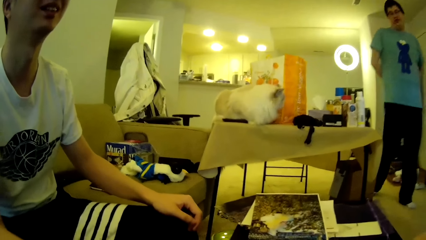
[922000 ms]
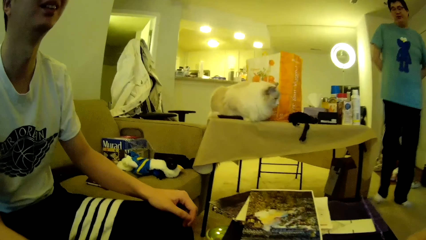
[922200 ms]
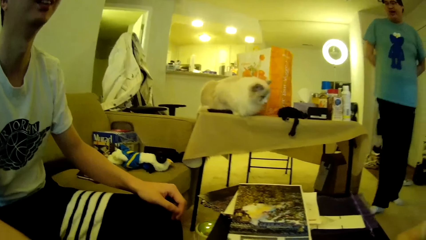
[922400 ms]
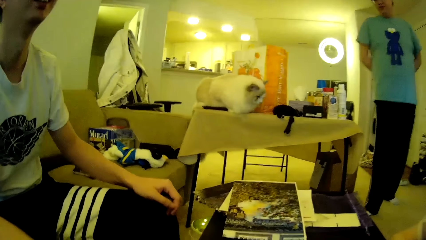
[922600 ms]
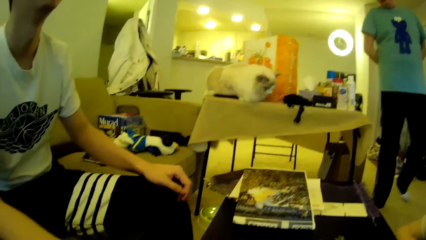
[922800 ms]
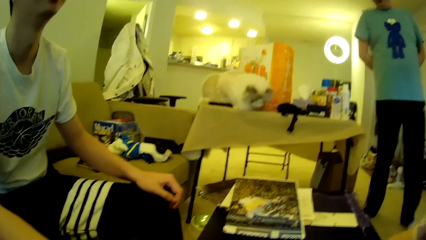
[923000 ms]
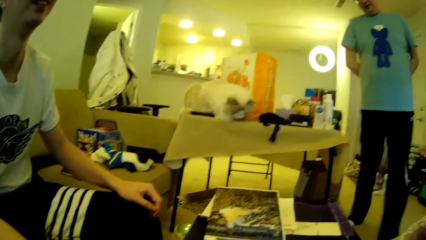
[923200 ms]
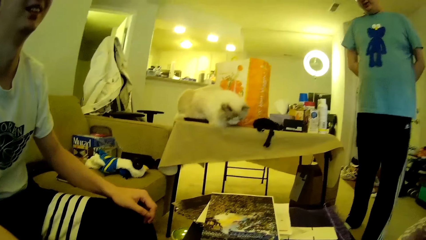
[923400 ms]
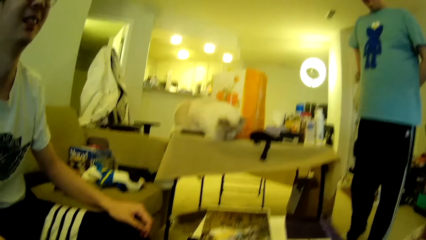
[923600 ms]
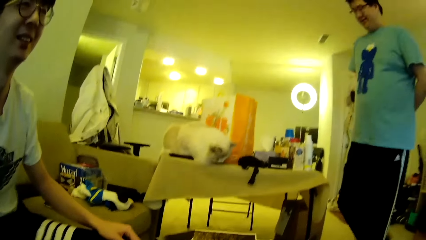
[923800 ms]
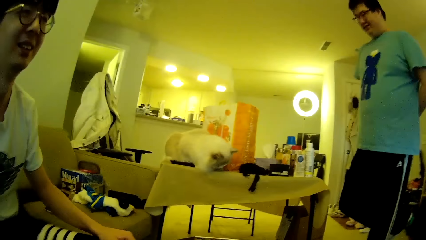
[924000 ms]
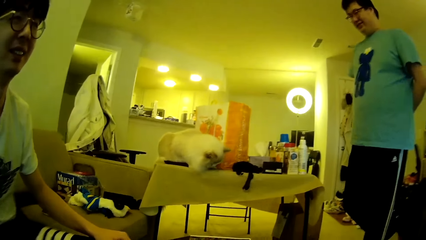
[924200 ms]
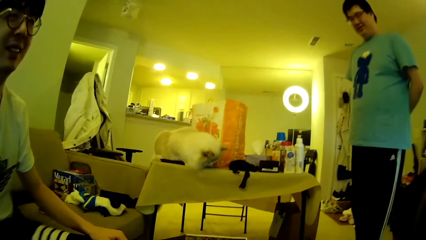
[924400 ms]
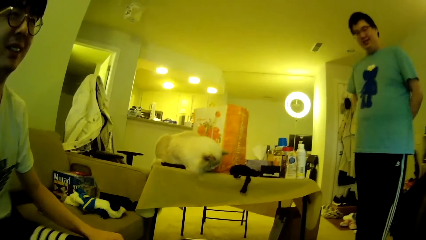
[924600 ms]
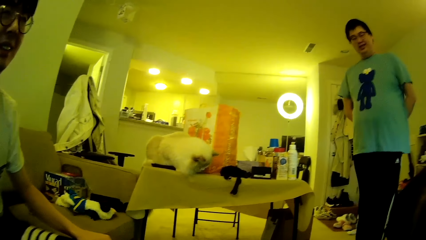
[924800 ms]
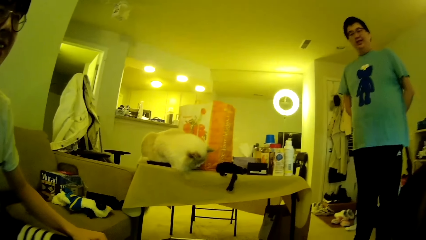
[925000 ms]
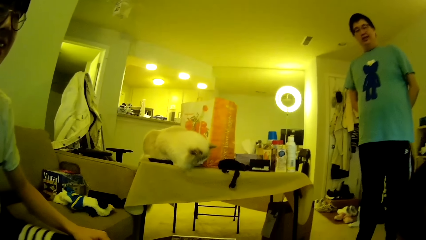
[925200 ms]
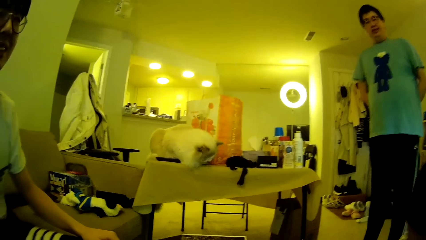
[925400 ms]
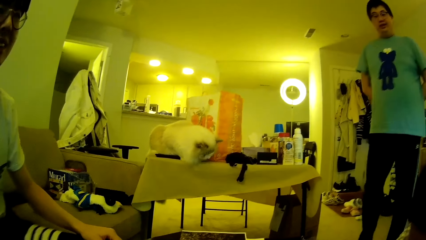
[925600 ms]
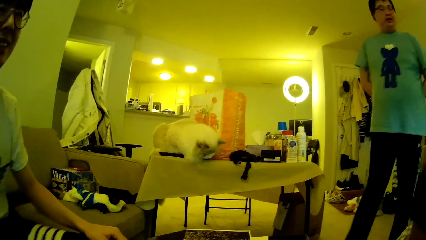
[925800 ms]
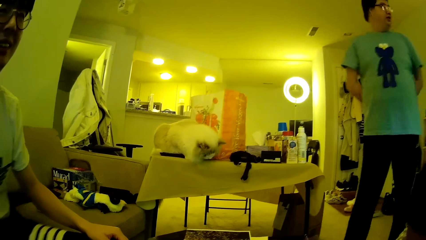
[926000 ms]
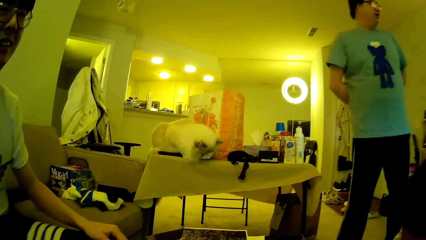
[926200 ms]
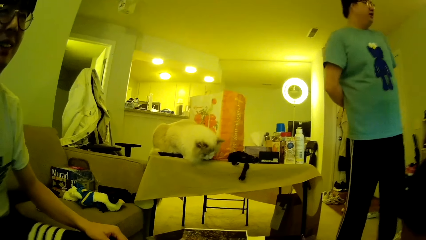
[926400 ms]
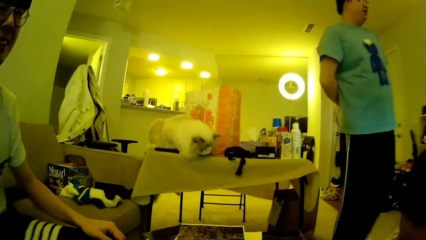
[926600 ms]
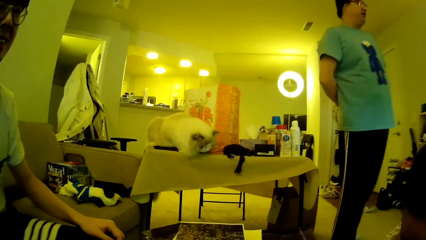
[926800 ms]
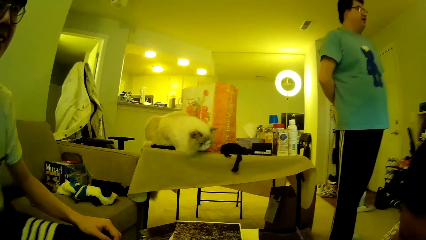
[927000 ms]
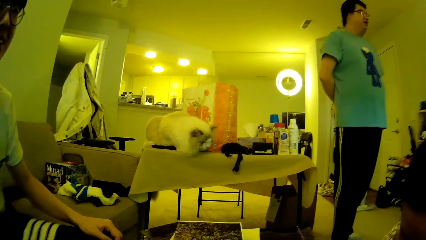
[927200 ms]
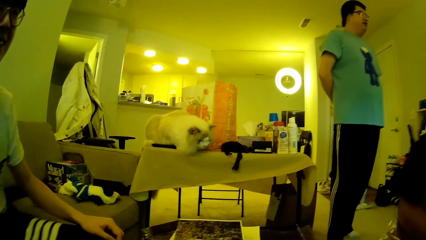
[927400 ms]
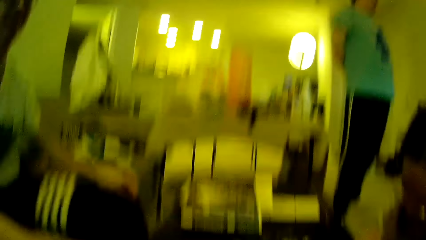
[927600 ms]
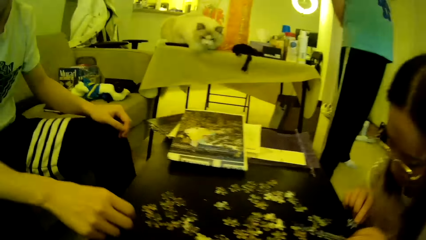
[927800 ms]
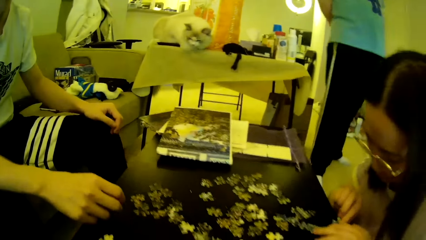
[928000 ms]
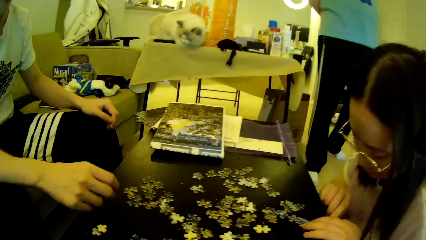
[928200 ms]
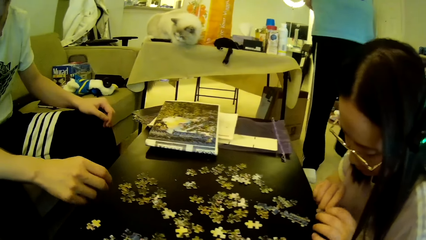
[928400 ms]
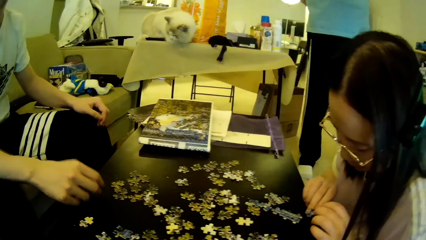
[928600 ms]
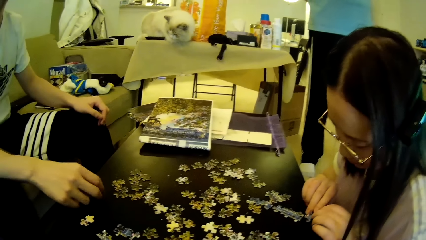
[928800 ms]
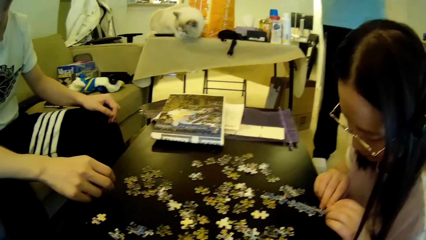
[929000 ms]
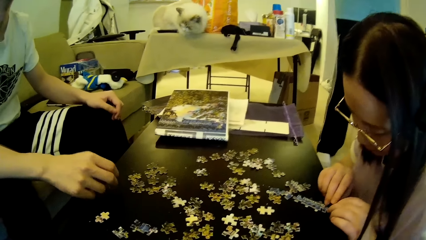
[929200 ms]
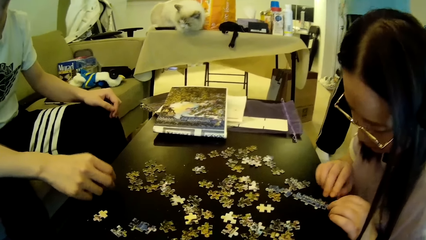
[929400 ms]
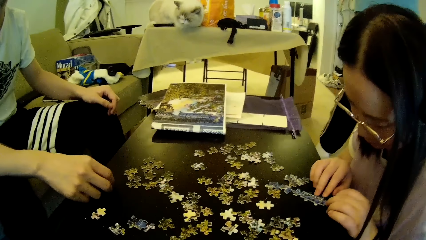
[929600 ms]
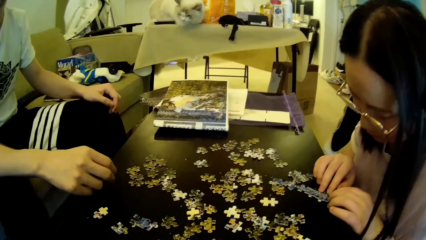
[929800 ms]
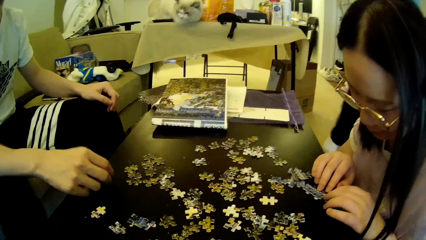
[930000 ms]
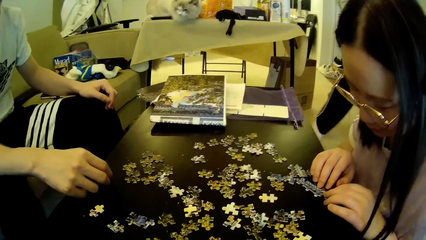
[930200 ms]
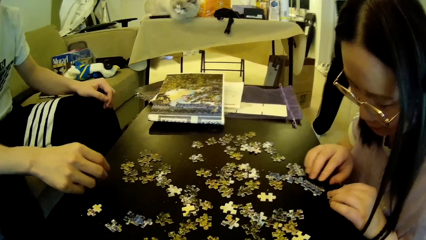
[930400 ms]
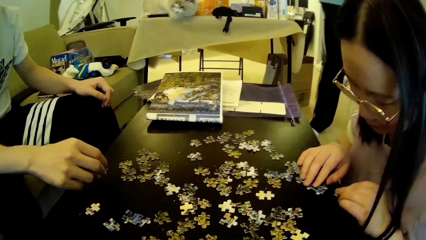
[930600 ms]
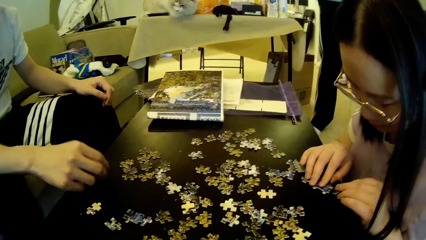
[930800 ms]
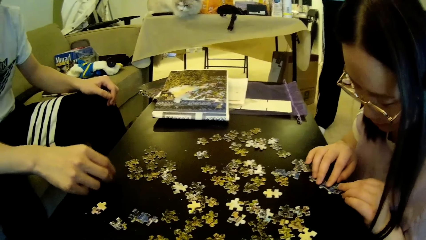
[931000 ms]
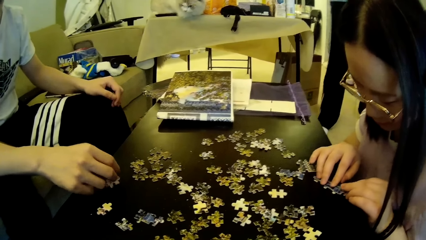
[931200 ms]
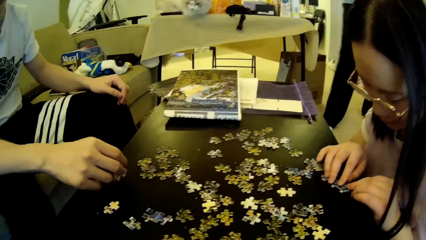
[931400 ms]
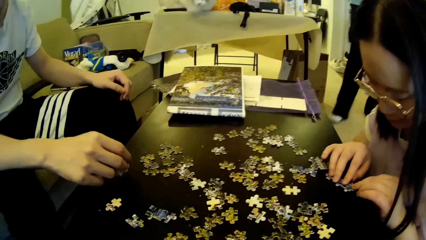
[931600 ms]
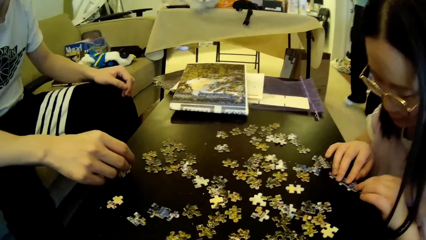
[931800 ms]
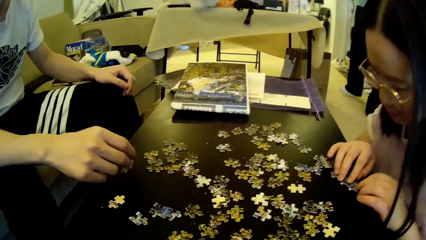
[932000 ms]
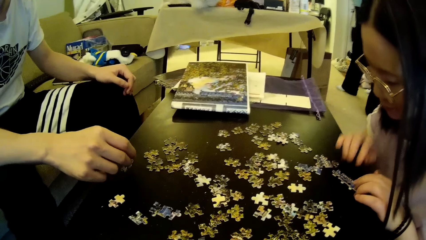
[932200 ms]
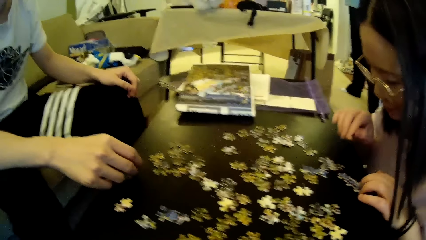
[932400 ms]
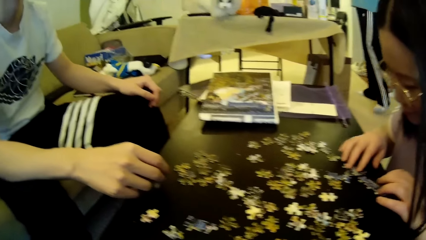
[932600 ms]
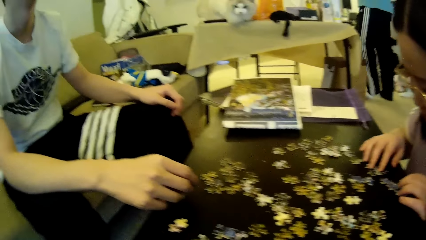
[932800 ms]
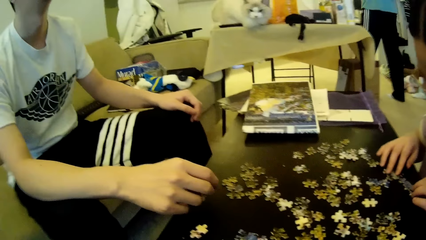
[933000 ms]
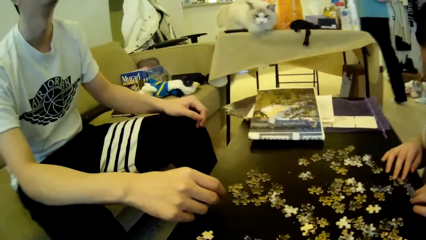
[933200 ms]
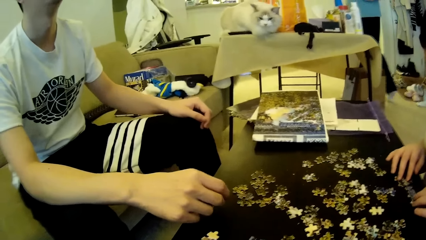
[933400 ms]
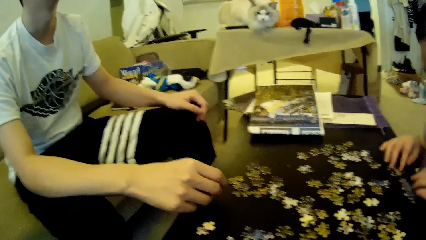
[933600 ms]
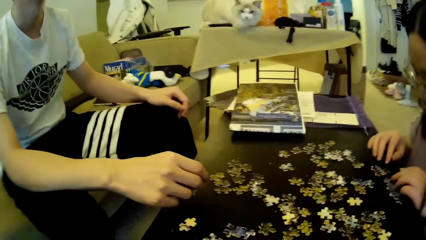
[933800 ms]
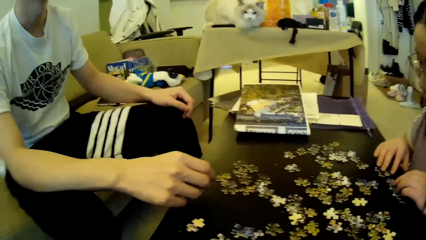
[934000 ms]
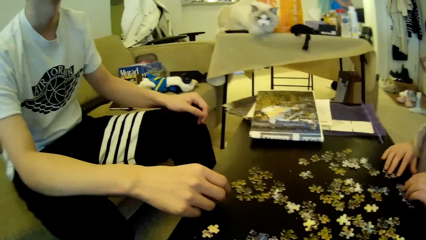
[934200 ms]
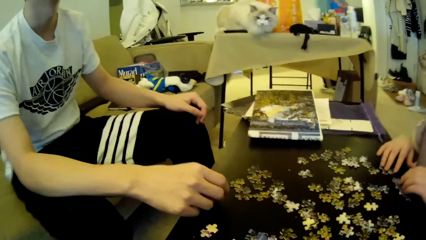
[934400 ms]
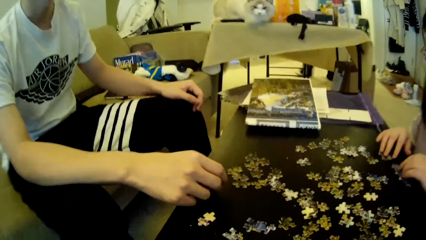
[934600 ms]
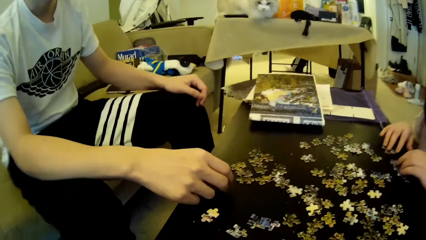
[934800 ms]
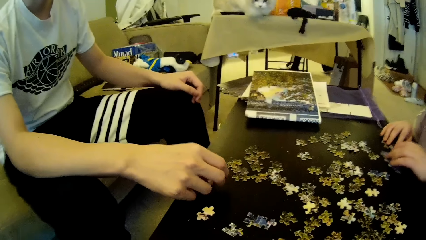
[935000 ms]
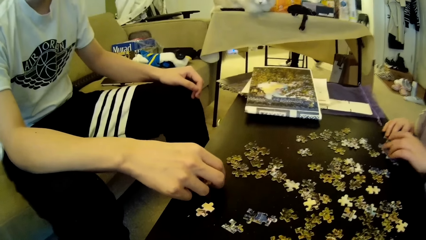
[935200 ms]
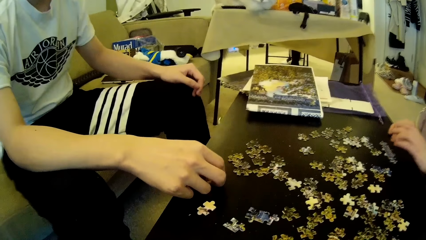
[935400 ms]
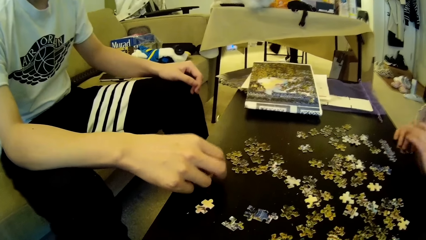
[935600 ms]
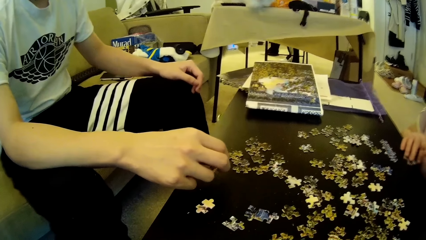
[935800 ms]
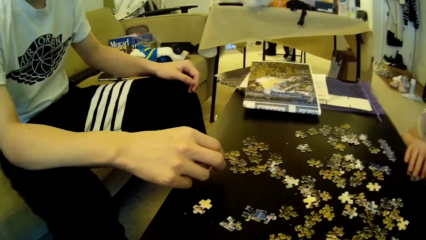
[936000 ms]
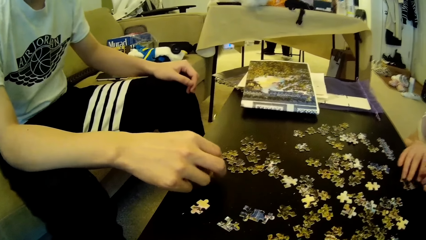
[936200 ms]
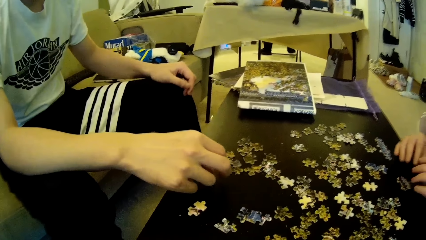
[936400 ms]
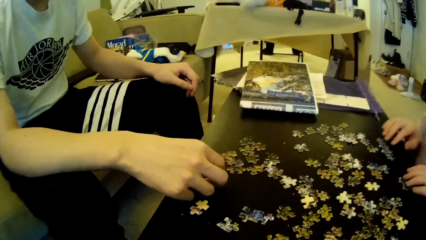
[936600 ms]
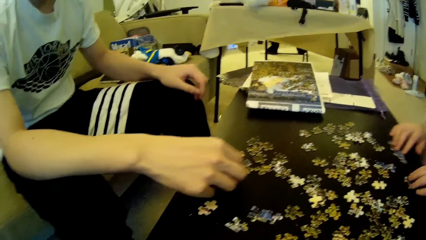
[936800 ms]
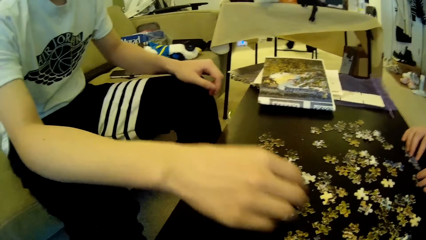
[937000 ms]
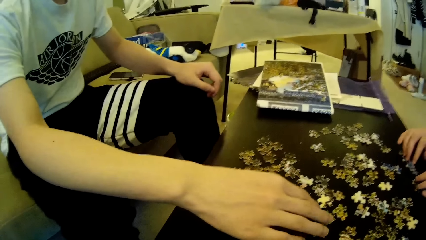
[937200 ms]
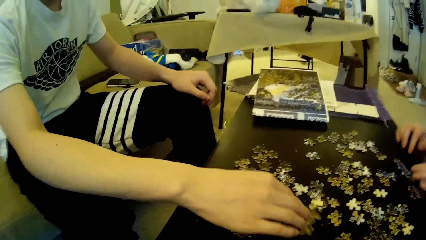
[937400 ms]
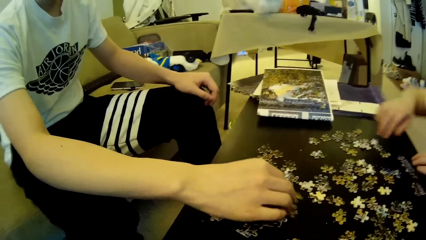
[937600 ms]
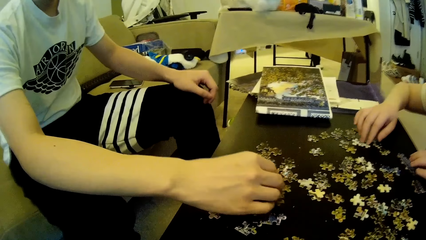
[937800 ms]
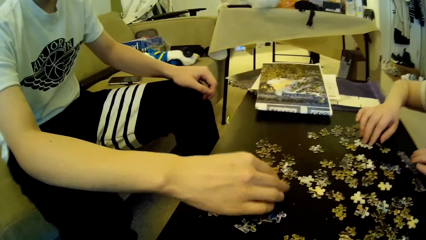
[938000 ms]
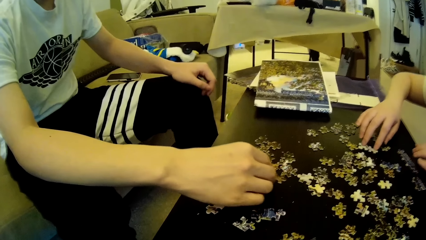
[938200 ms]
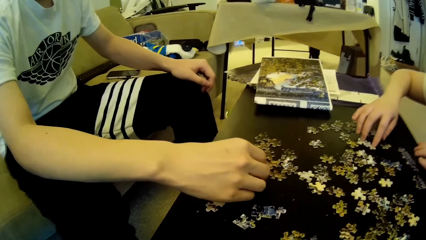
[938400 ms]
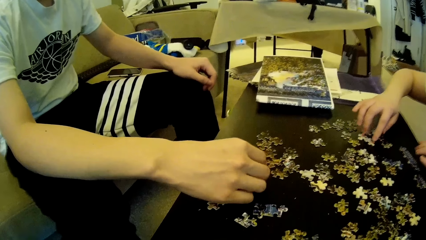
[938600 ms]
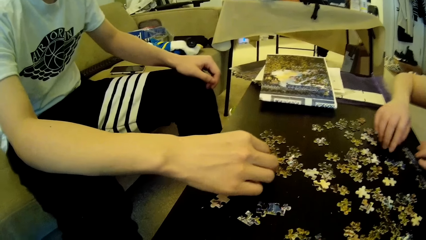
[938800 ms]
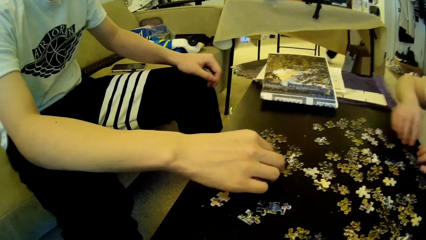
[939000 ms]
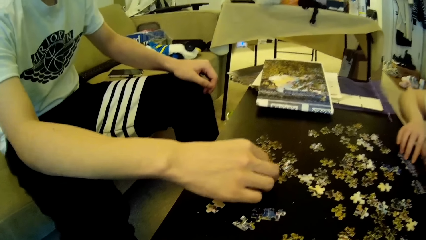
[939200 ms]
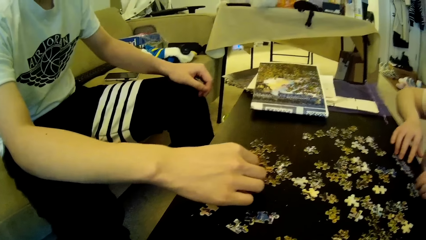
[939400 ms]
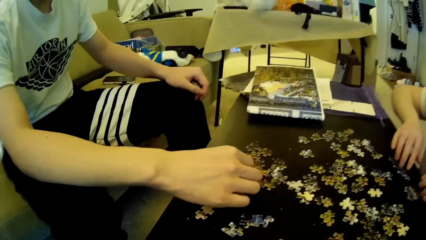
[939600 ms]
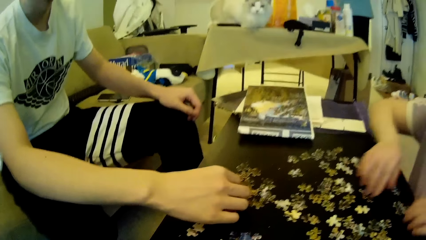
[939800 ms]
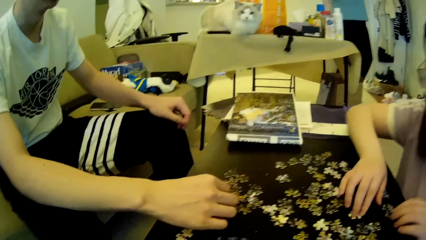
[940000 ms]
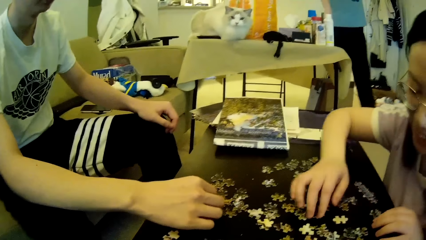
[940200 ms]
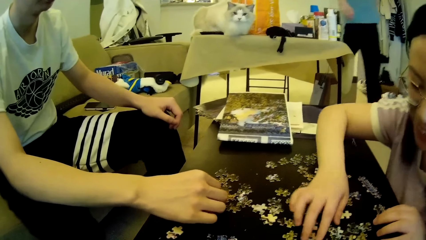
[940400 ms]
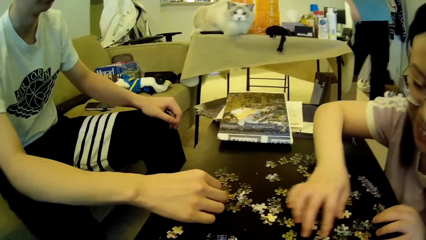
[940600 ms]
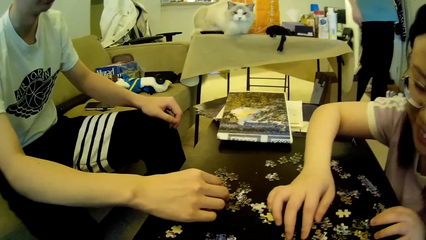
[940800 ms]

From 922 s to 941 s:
A man looks around. Another man looks around. The first man knocks on the table. The other man moves the leg. A woman adjusts a puzzle pattern on the table. The first man looks around. The woman moves the model pieces. The other man steps forward. The woman moves the model pieces. The first man moves the model pieces. The woman moves the hands. The first man adjusts the puzzle pieces on the table. The woman adjusts the puzzle pieces on the table. The other man steps forward. The woman moves the model pieces.
